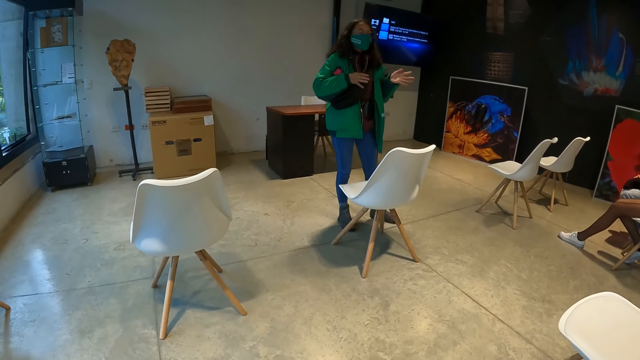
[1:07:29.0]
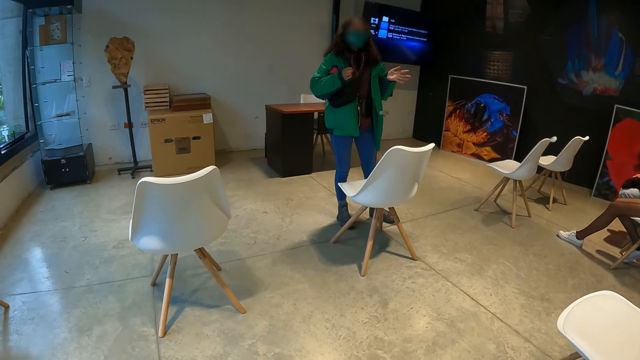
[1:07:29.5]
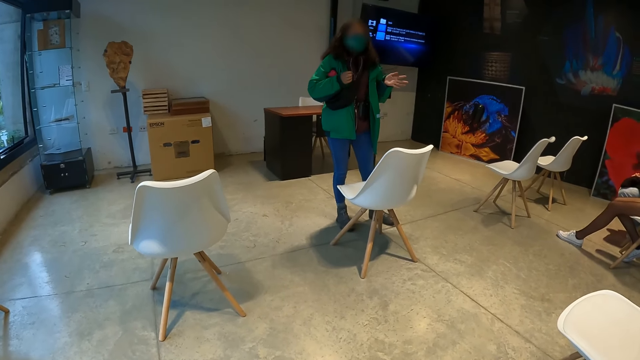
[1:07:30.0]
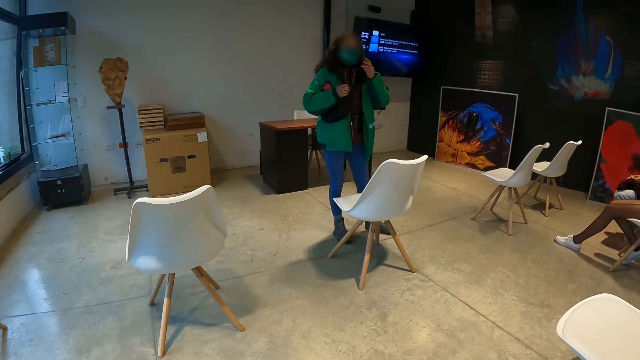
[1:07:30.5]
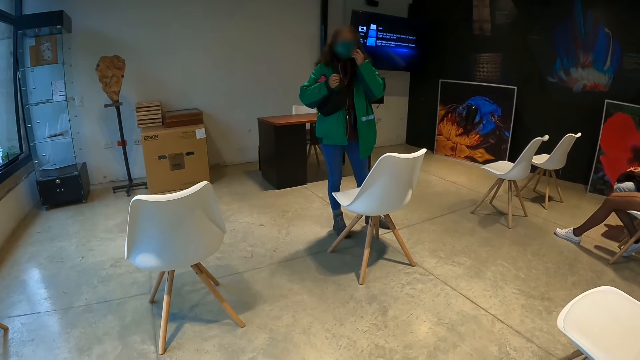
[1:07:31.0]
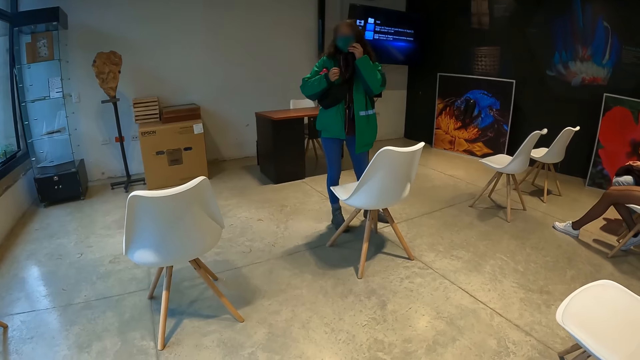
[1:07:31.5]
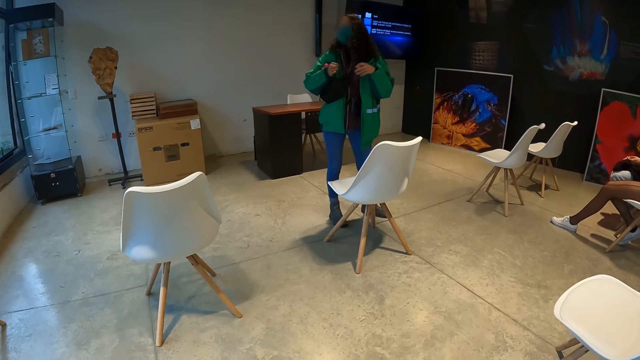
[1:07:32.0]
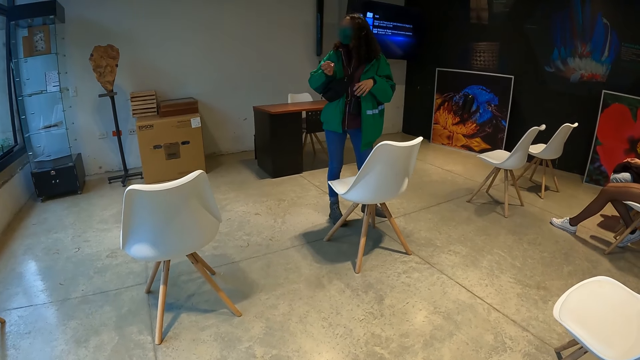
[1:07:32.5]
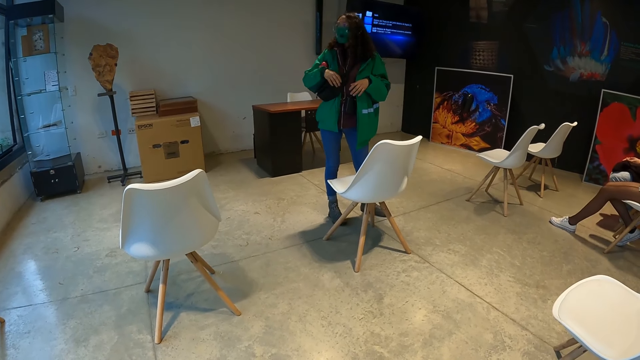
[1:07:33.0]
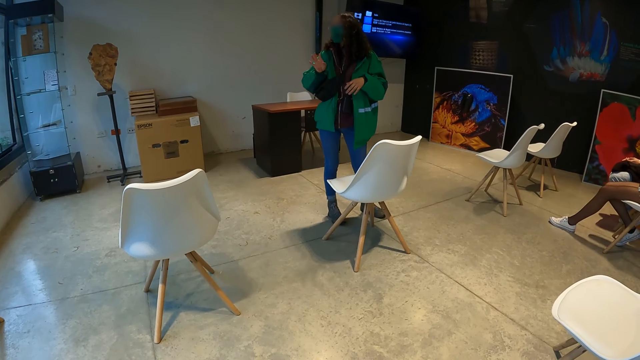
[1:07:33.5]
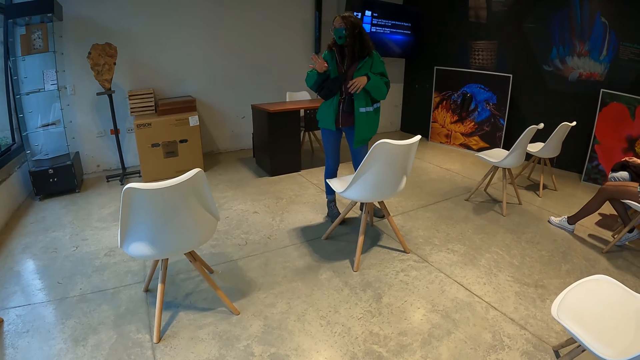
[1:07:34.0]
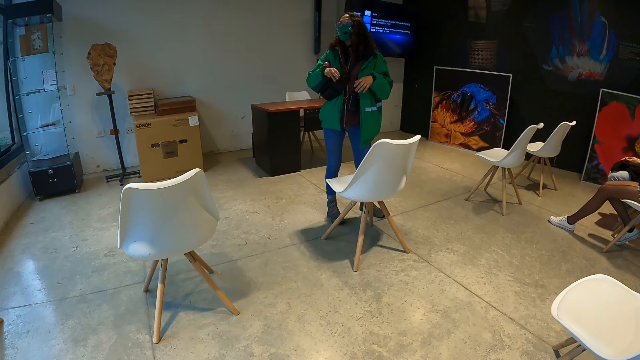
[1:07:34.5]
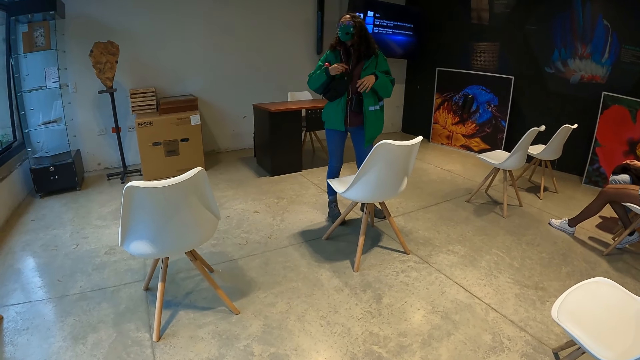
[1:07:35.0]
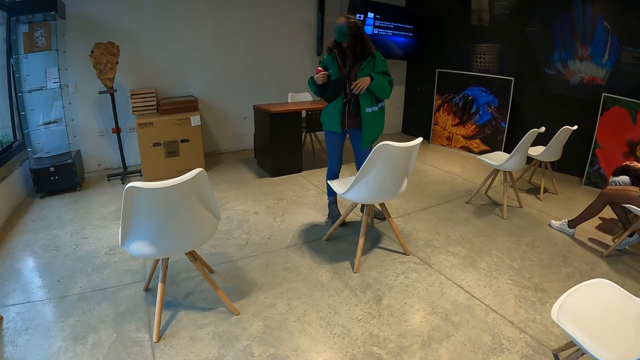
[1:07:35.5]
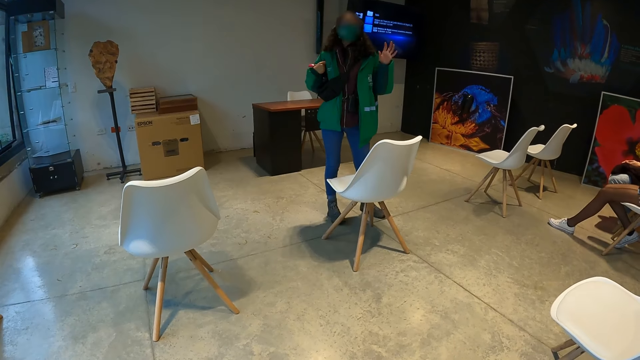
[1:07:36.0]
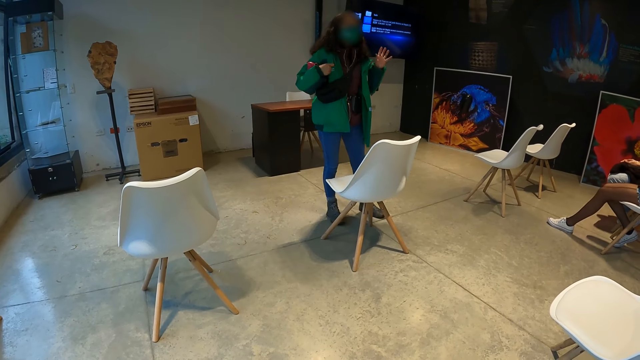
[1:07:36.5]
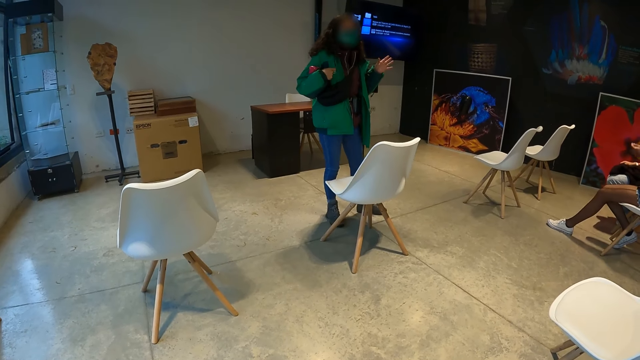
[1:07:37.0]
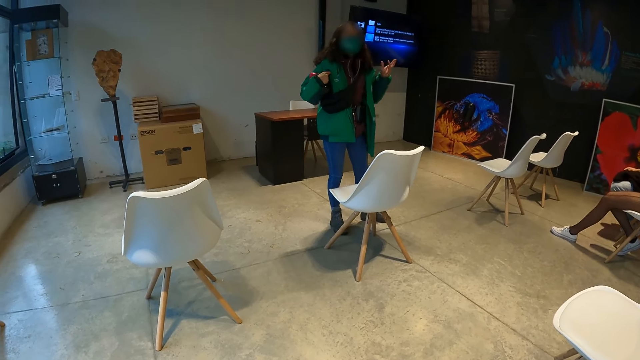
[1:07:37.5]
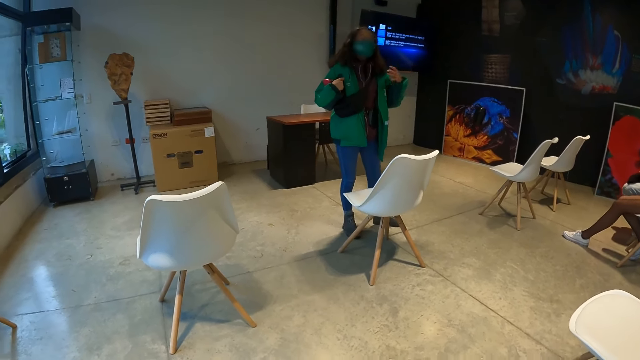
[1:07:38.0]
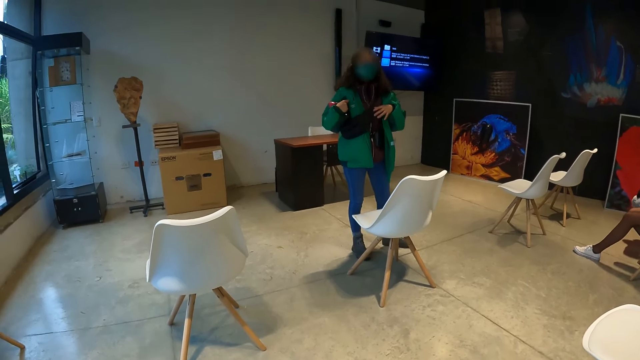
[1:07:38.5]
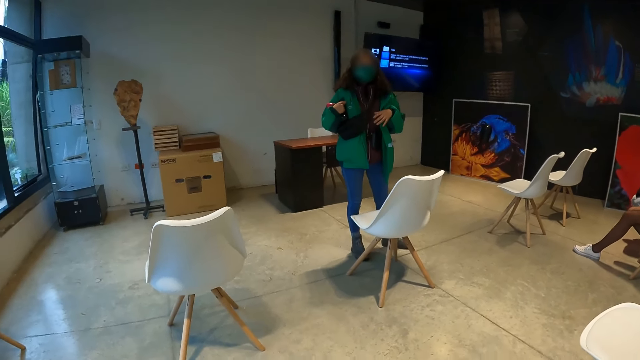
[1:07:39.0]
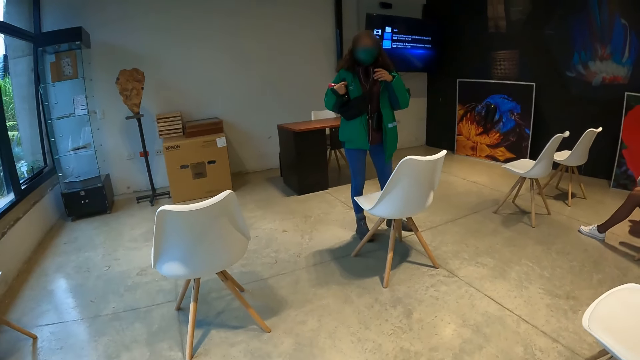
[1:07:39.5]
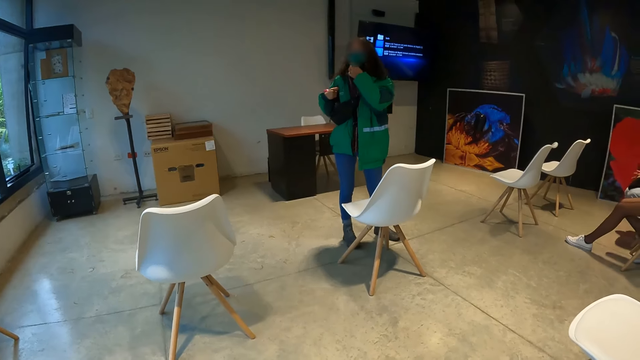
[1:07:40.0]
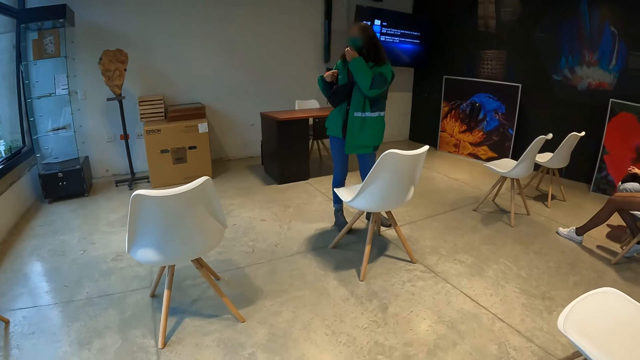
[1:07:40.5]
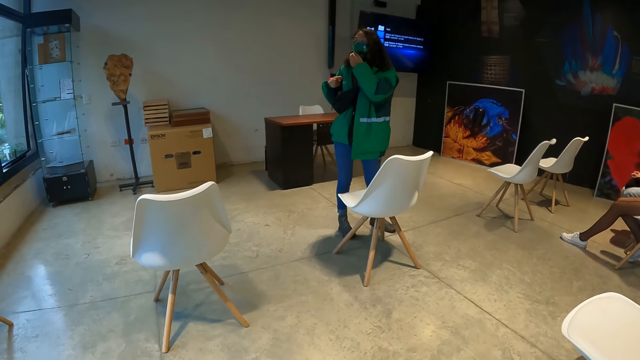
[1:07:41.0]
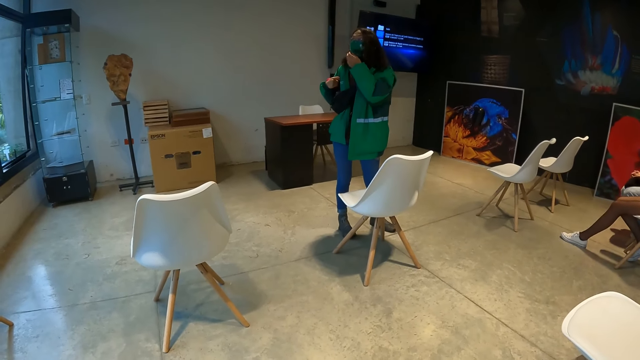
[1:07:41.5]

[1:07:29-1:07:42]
The woman adjusts a facemask on her face with her left hand. The woman interacts with the group of people in the studio with her right hand. The woman interacts with the group of people in the studio with her left hand. The woman adjusts the facemask on her face with her left hand.

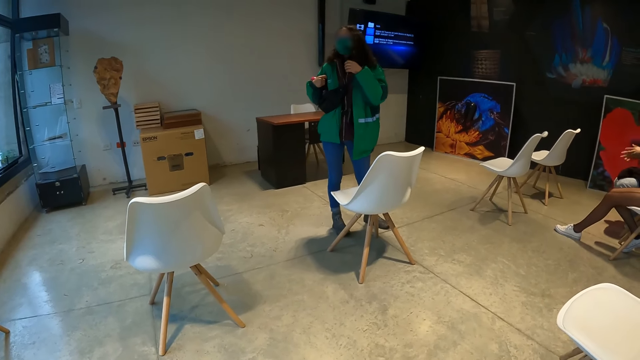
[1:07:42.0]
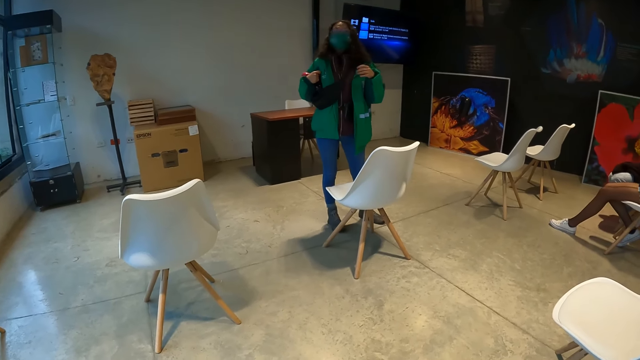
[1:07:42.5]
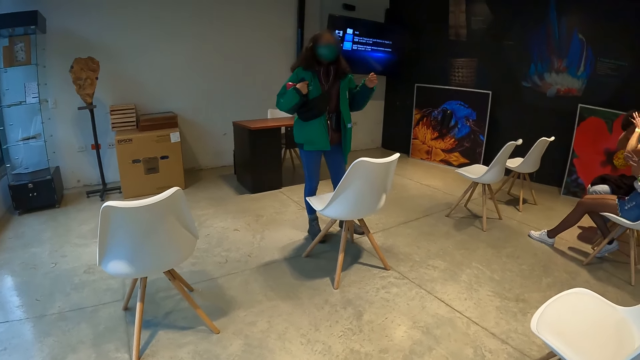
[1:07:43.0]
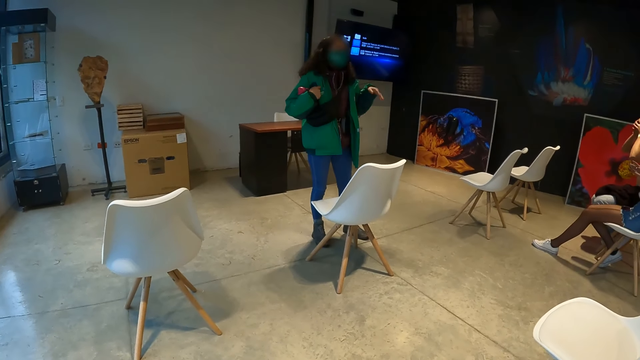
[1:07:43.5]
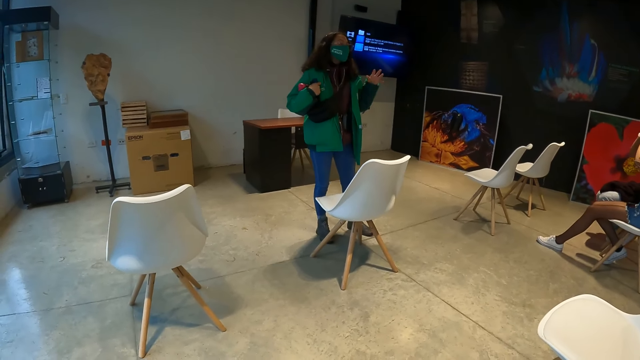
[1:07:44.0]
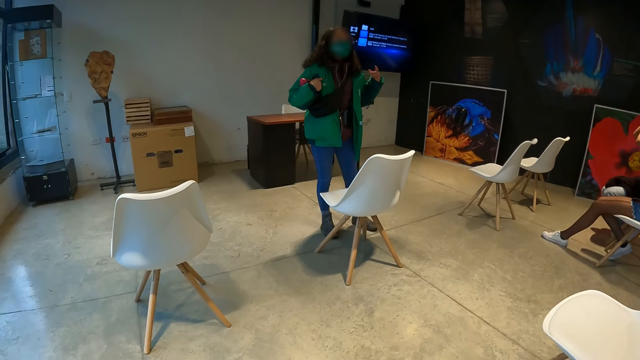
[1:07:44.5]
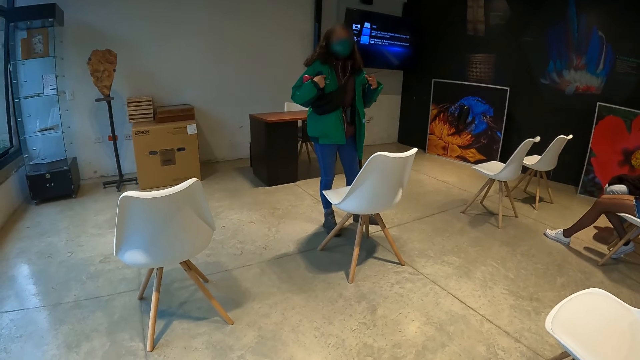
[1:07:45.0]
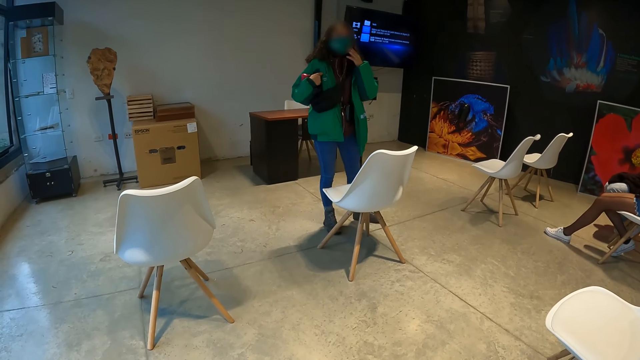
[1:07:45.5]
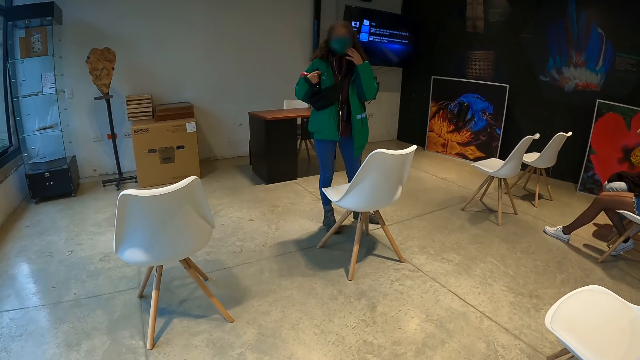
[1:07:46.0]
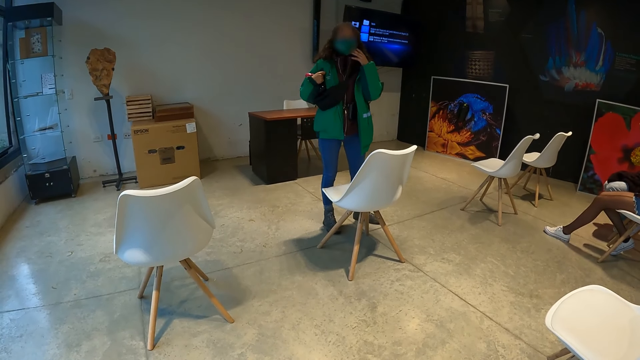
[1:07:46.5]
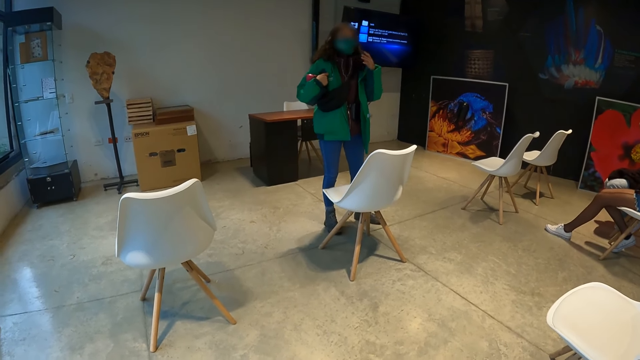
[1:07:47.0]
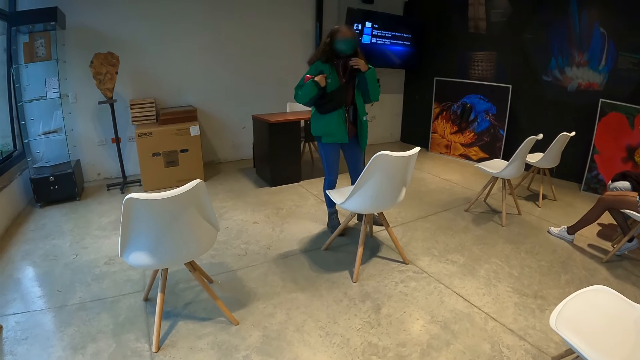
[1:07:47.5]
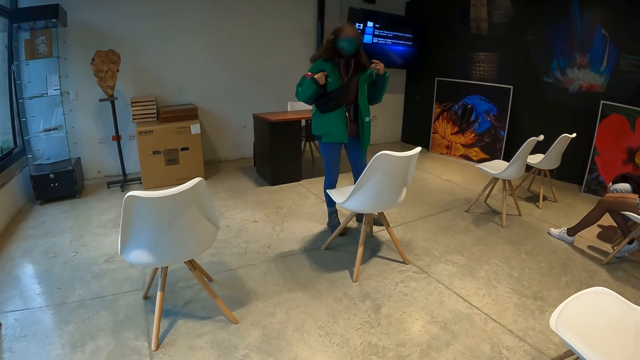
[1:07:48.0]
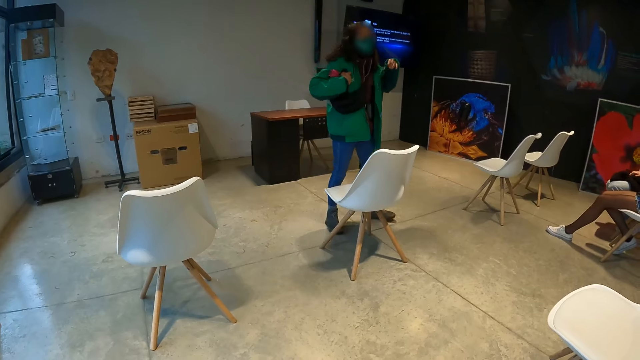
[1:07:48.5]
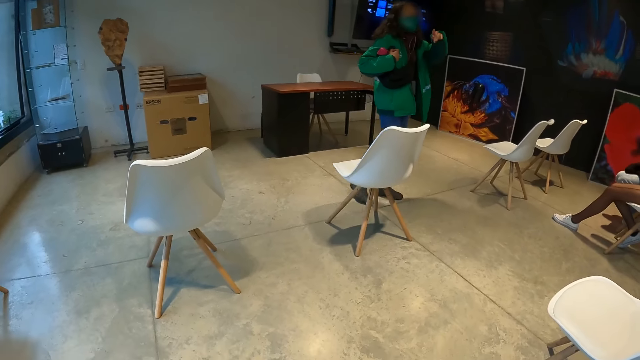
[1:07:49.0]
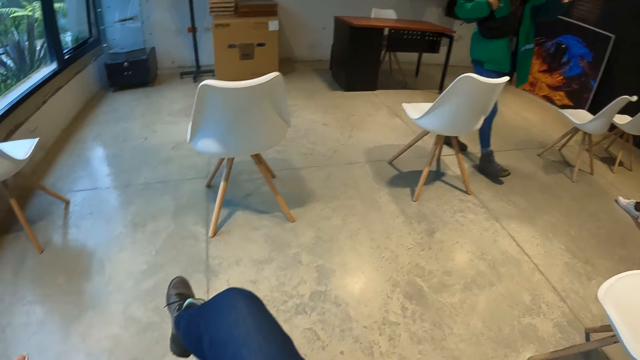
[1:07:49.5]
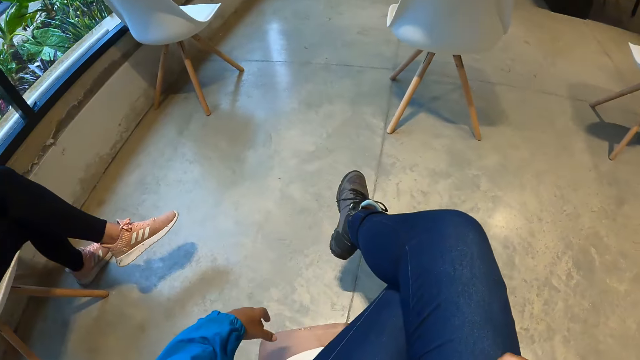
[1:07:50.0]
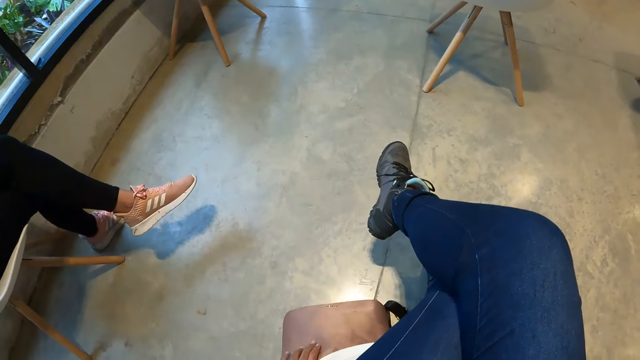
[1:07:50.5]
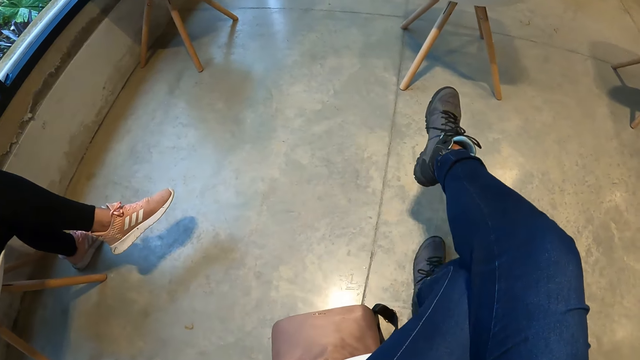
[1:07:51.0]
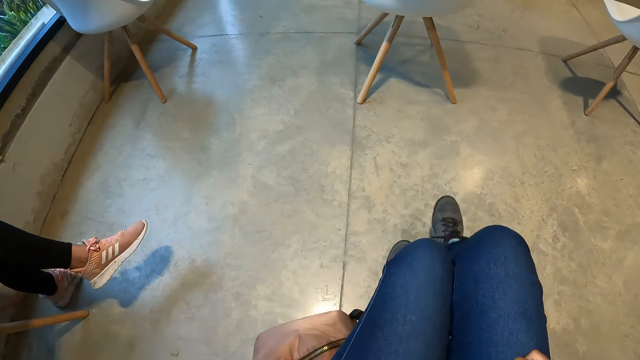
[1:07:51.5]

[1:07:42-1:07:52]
The woman interacts with the group of people in the studio with her left hand. Another woman places her left hand on the face mask. The camera wearer moves her hand.
